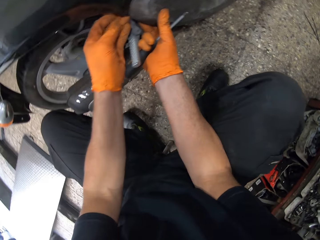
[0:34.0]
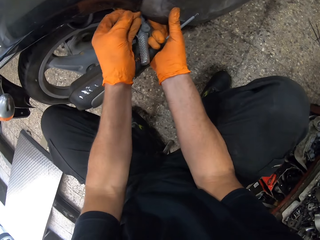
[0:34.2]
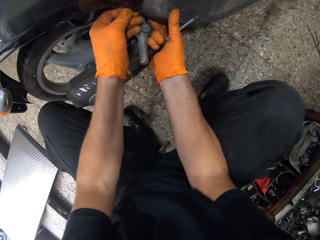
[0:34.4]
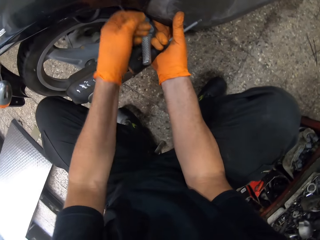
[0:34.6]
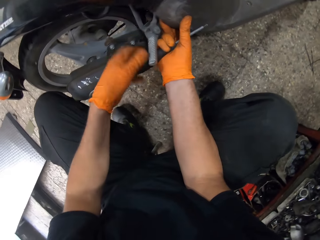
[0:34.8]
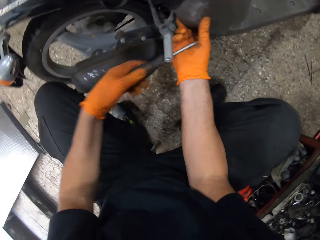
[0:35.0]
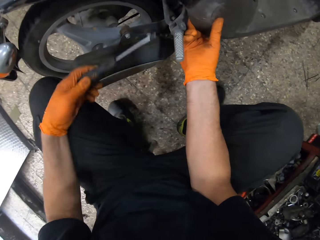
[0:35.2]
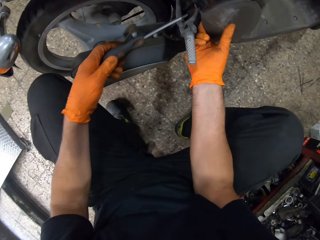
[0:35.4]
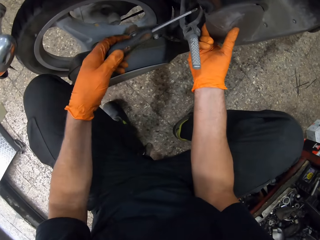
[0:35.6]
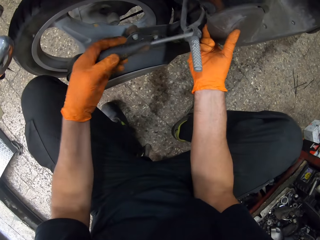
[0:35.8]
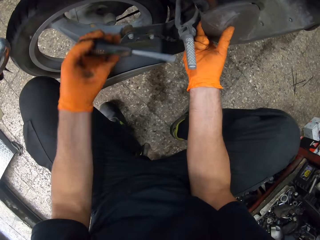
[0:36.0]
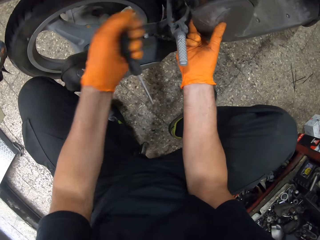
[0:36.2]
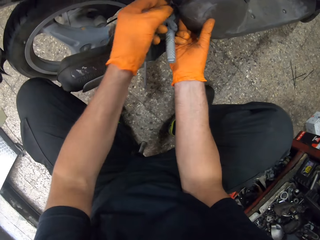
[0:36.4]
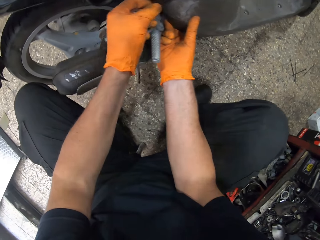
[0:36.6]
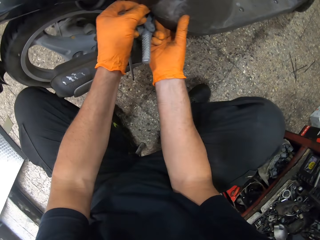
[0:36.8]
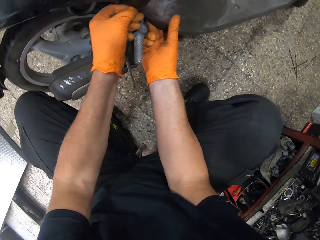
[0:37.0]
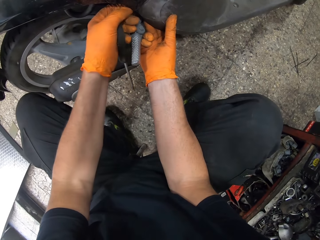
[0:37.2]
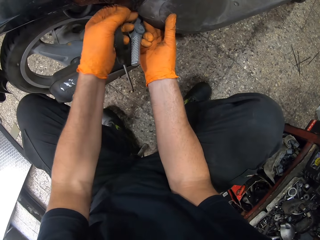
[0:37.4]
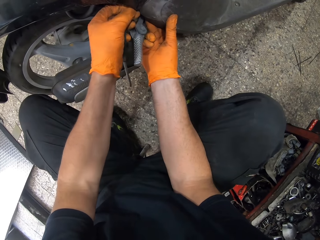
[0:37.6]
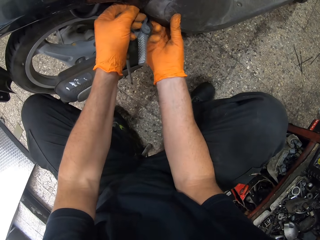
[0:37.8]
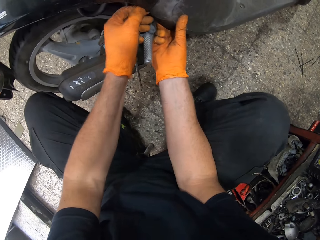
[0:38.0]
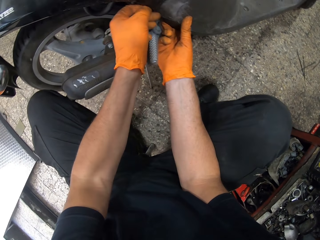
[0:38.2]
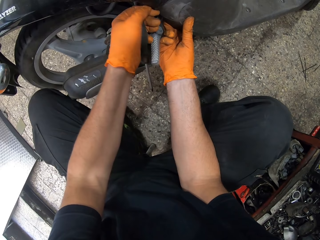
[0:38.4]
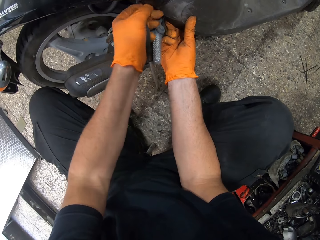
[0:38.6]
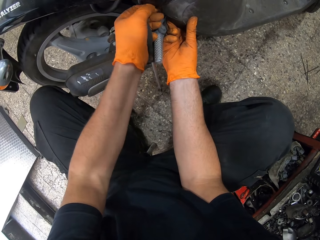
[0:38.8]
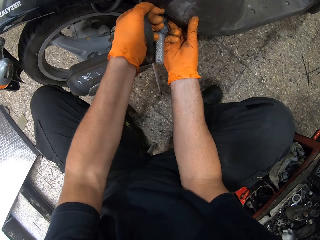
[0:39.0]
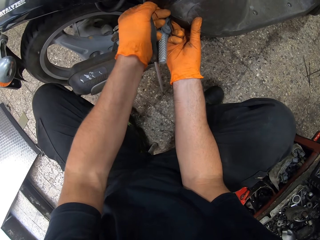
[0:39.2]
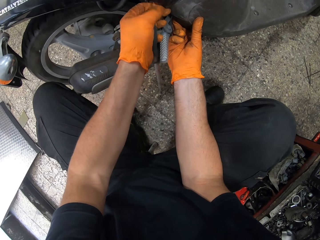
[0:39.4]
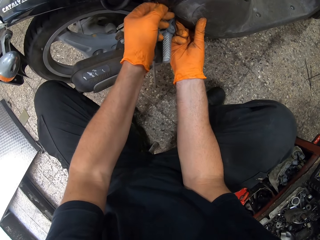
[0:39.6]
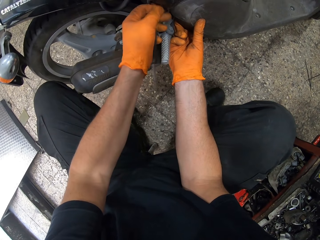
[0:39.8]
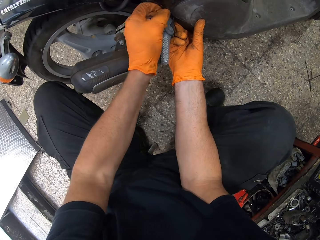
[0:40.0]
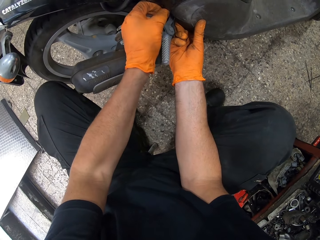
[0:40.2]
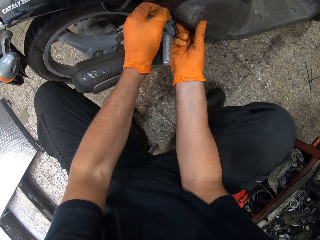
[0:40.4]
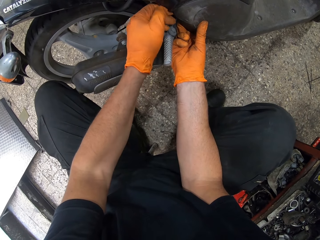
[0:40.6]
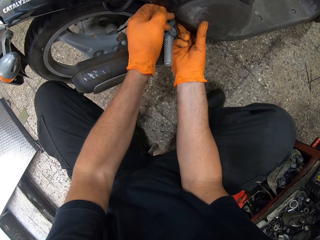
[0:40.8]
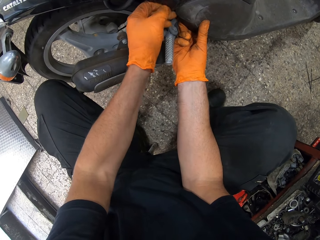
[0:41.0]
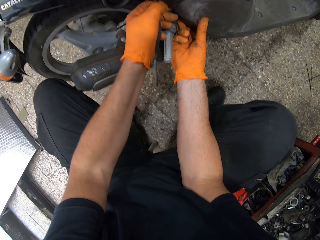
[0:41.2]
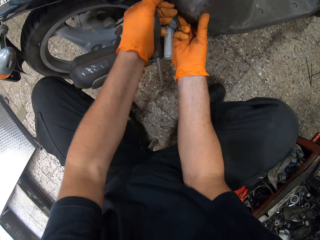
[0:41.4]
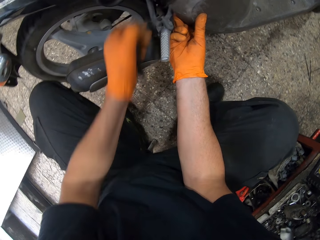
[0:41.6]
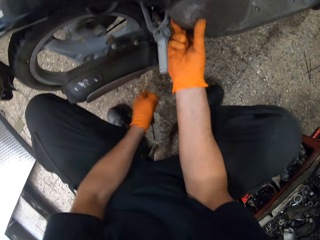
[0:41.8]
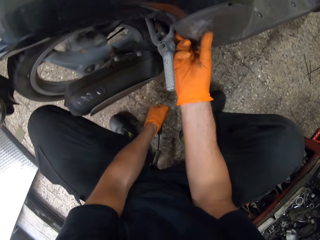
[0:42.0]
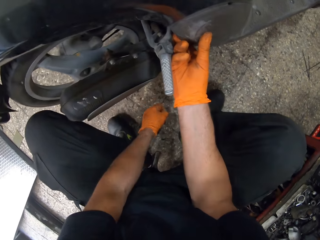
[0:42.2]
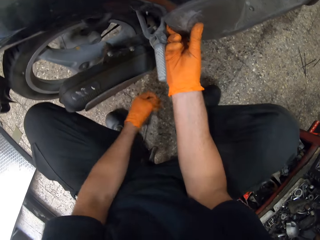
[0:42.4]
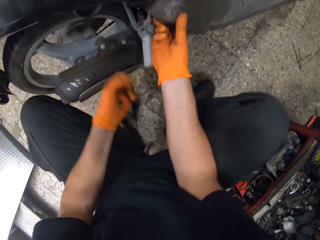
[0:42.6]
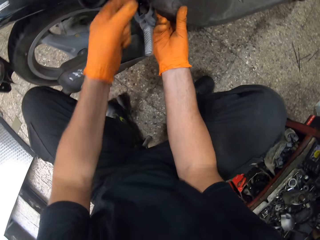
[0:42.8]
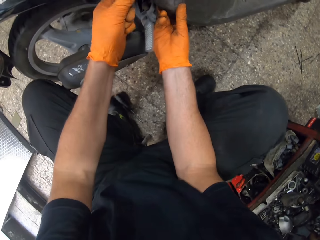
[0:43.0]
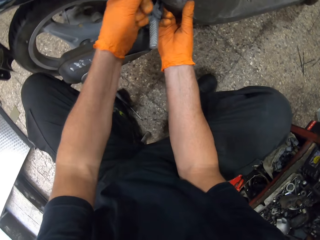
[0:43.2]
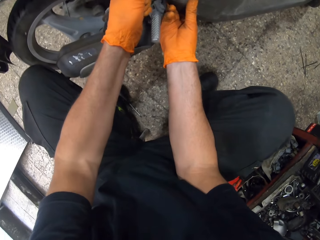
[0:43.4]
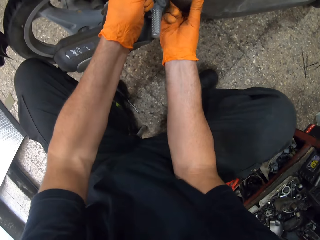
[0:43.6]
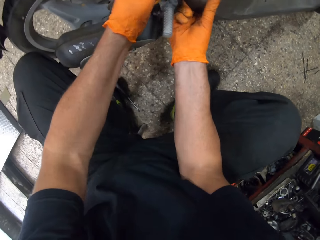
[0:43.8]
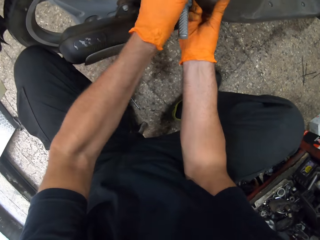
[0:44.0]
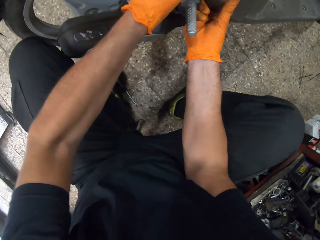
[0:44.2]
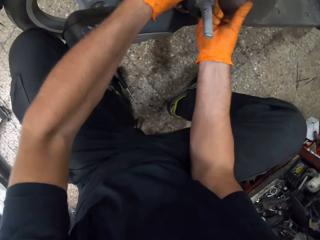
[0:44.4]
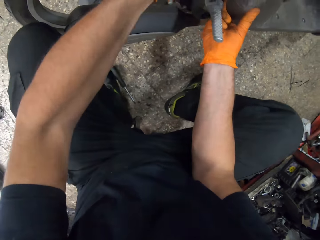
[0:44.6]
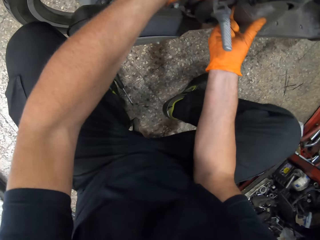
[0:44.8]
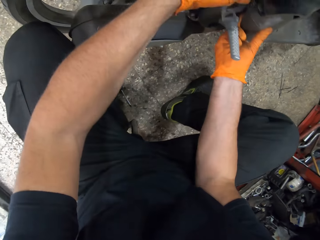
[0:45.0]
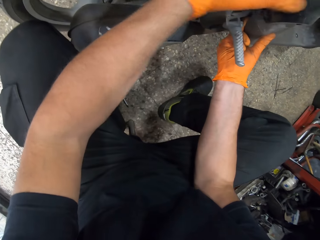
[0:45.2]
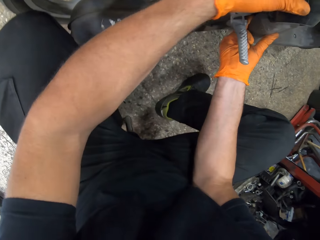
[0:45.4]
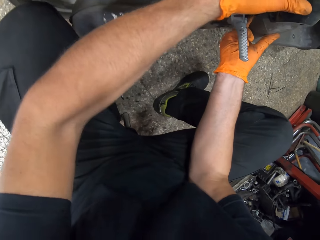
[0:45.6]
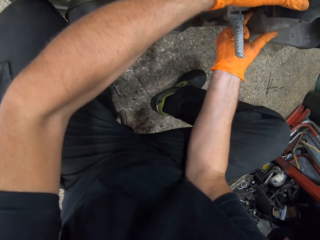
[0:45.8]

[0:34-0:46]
The camera wearer touches the motorbike. He takes the screwdriver in his right hand with his left hand. He removes the bolt in the scooter bike engine cooling fan cover with his left hand. He untightens the screw. He drops the screwdriver in his left hand on the ground. He touches the scooter bike engine cooling fan cover with both hands.

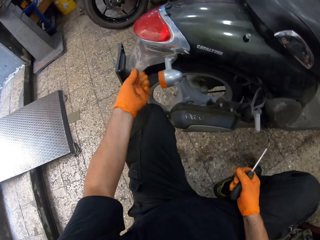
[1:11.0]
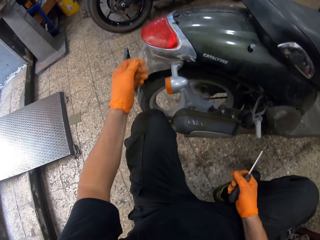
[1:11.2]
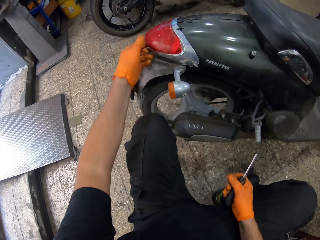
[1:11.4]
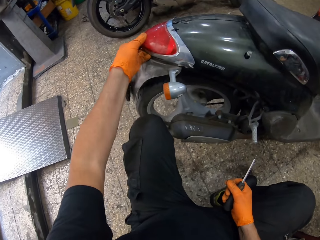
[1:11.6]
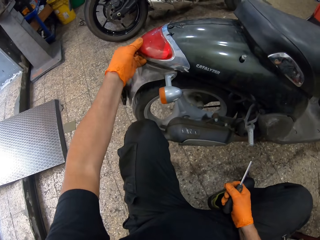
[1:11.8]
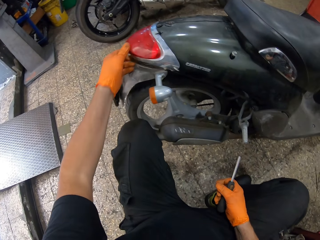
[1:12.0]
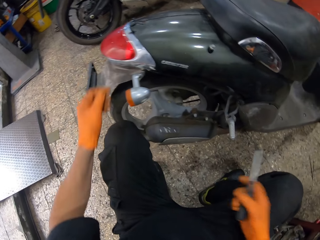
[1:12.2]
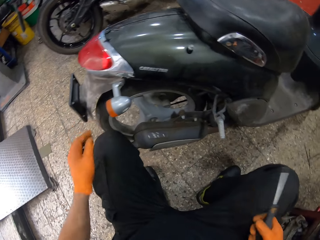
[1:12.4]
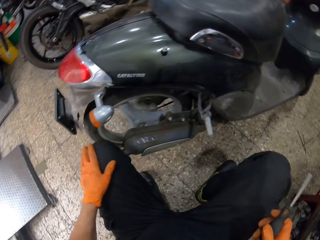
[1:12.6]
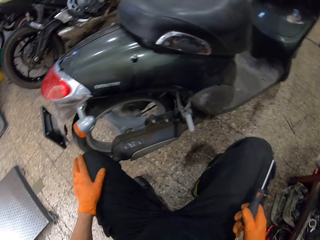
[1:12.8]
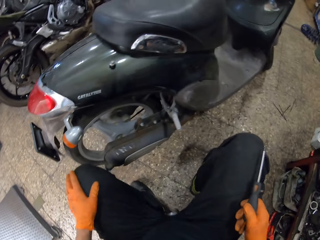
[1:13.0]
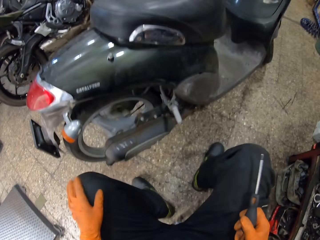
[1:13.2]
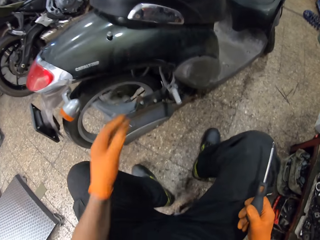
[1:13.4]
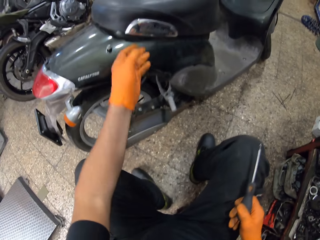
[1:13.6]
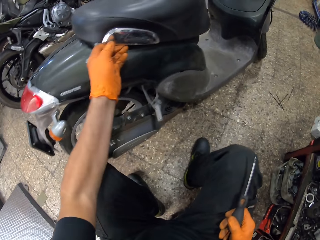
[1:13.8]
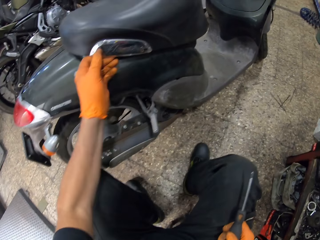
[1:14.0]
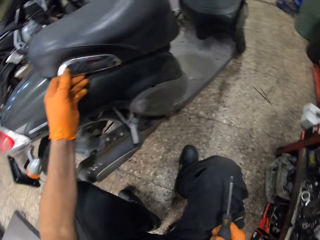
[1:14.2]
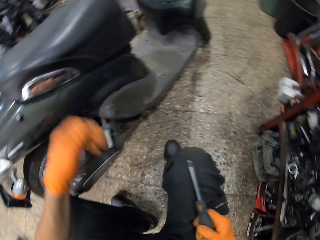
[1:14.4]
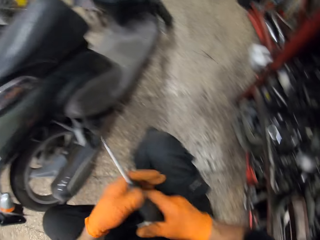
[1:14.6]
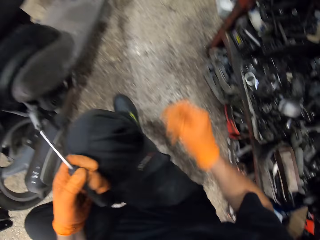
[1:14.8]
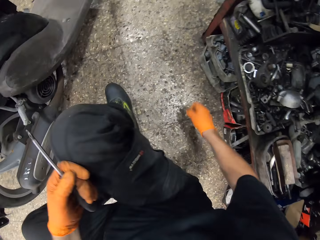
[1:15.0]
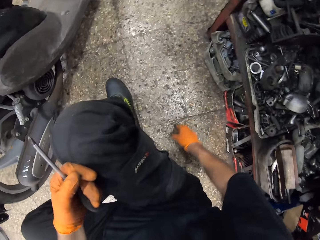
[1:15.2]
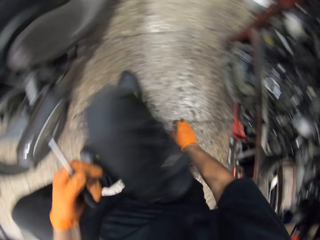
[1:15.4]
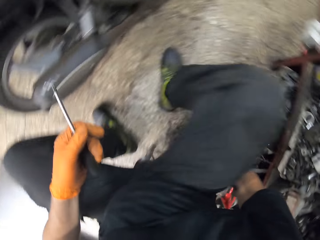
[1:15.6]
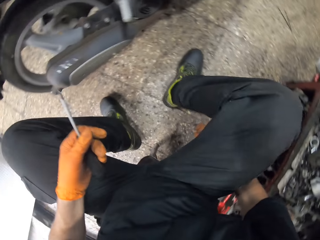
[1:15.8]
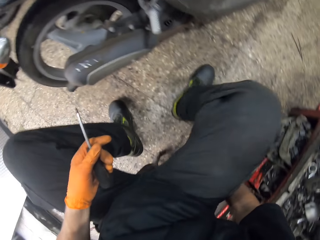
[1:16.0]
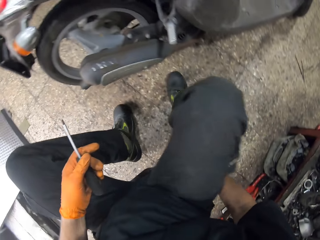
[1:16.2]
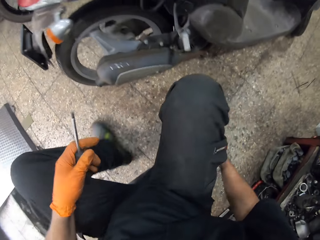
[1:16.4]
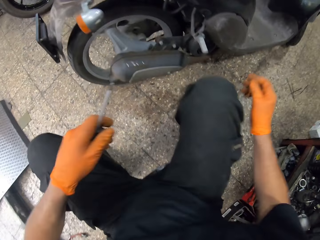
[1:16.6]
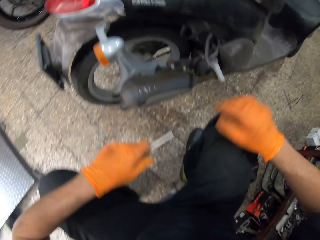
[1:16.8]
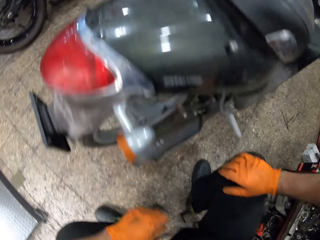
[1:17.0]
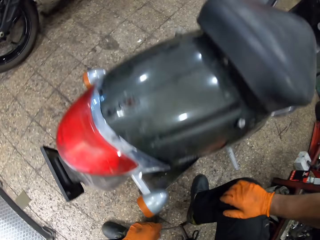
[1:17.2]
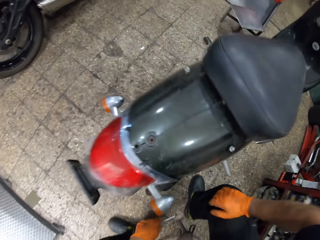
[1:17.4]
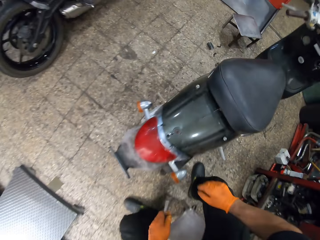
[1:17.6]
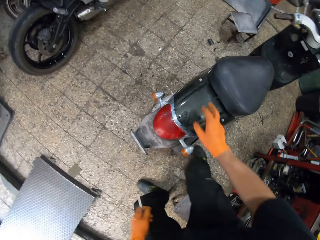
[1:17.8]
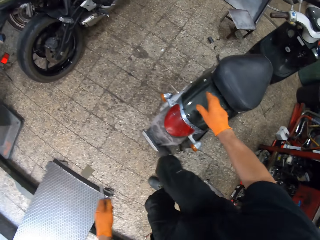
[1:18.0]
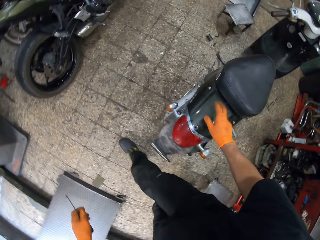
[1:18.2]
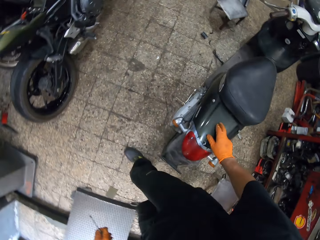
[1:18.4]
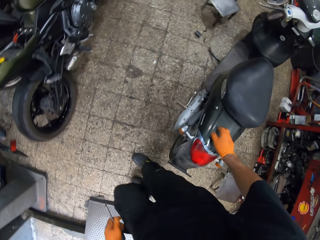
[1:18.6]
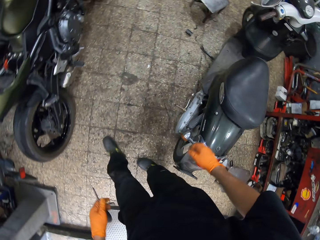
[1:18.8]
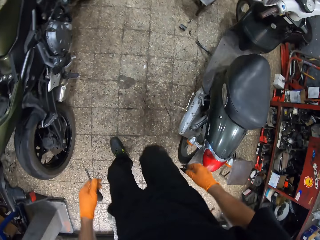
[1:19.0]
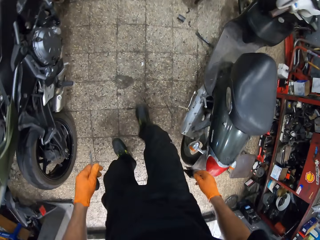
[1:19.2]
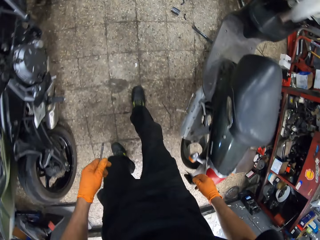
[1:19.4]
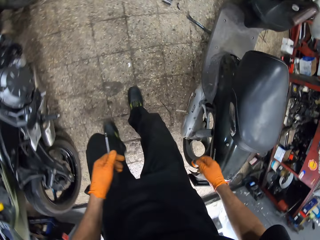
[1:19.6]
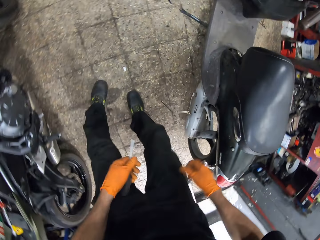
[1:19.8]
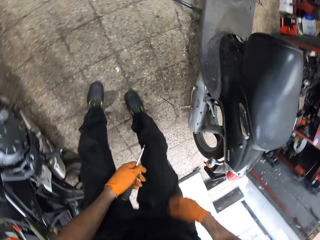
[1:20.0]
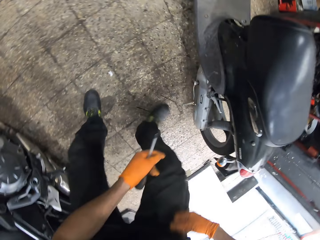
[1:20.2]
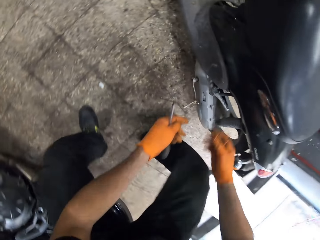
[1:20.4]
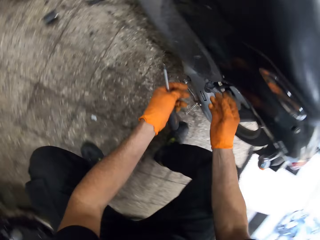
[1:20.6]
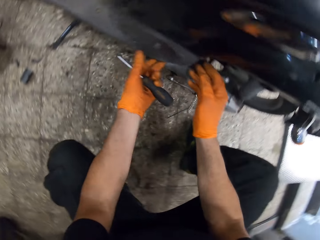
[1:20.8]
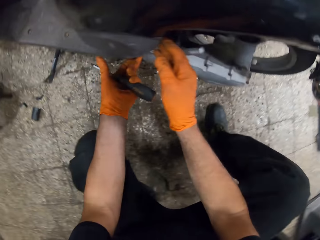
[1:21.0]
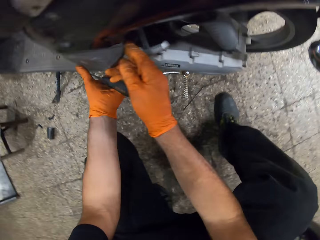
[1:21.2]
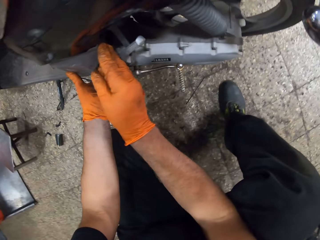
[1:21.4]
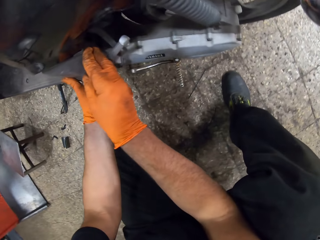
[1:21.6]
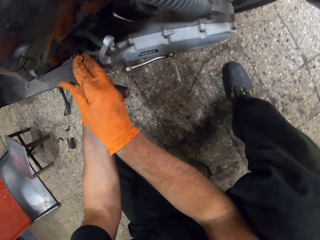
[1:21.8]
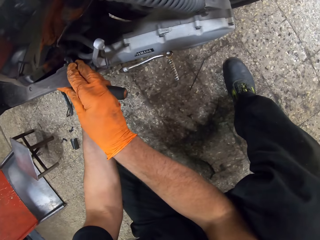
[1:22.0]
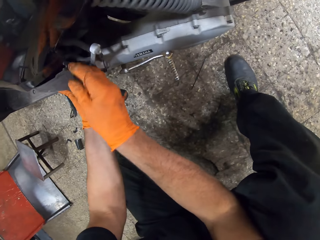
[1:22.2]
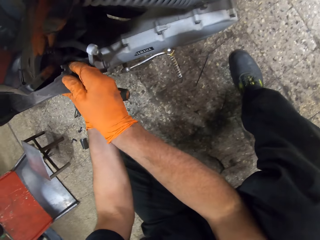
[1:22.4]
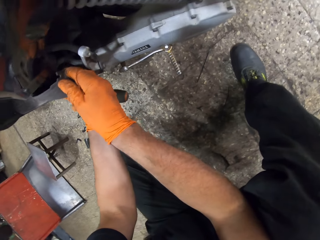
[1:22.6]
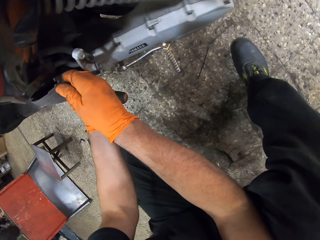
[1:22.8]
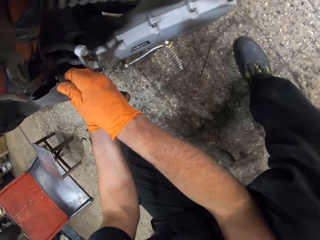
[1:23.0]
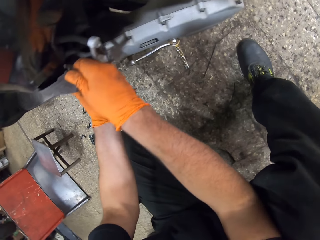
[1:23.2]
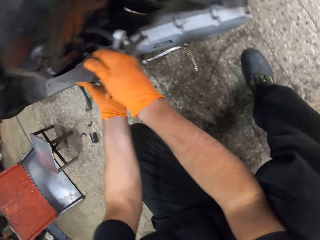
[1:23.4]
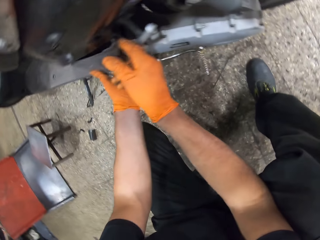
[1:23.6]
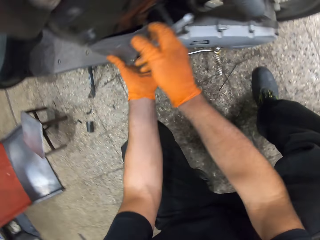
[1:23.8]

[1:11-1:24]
The camera wearer touches the scooter bike brake activated tail light with his left hand. He removes his left hand from the scooter bike brake activated tail light. He touches his thighs with both hands. He touches the scooter bike seat steel with his left hand. He removes his left hand from the scooter bike seat steel. He passes the screwdriver from his right hand to his left hand. He touches down. He stands up beside the scooter bike. He moves towards the gear box of the scooter bike. He walks around. He bends beside the scooter bike. He touches the gear box of the scooter bike with both hands.
